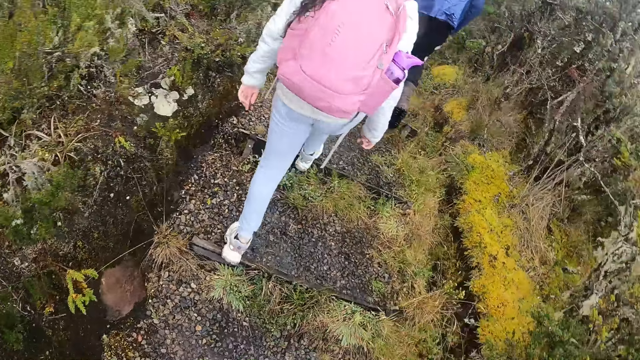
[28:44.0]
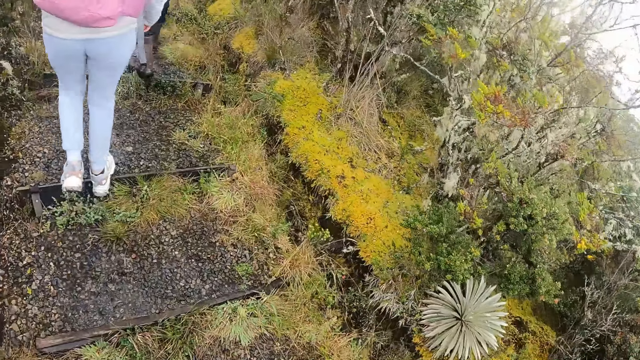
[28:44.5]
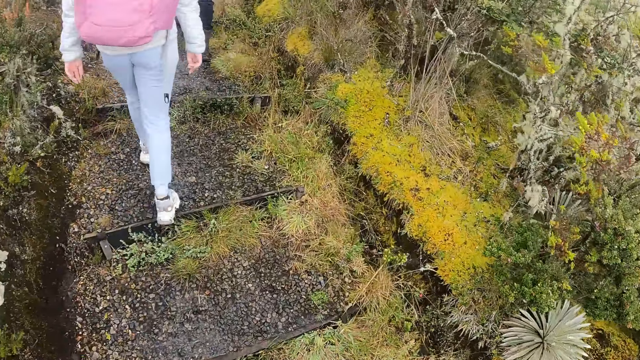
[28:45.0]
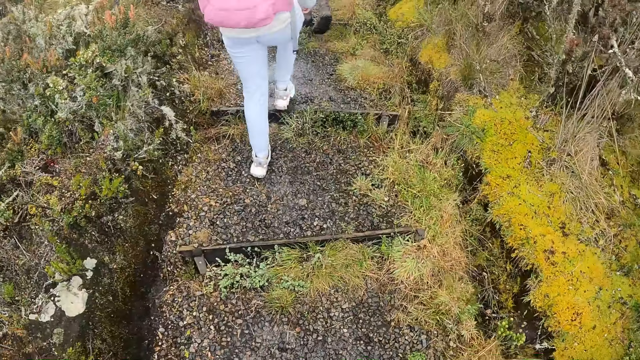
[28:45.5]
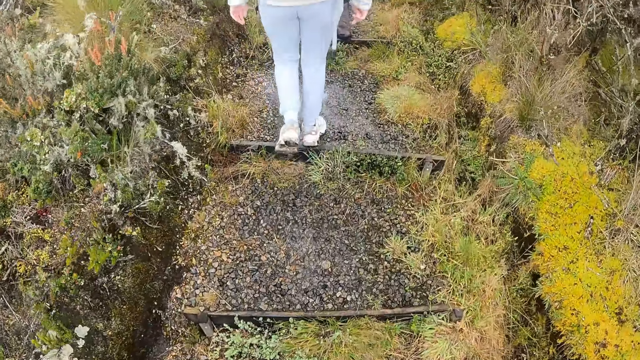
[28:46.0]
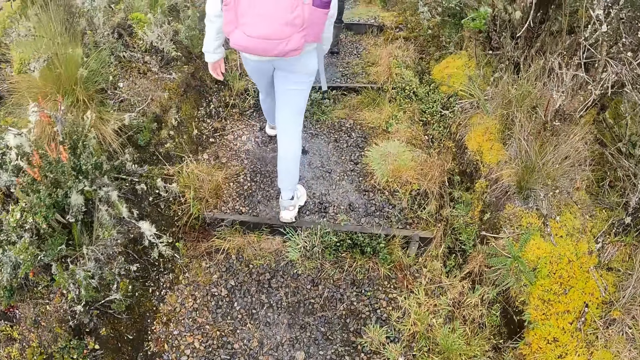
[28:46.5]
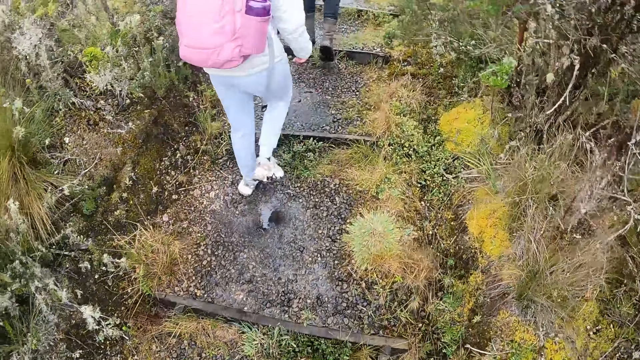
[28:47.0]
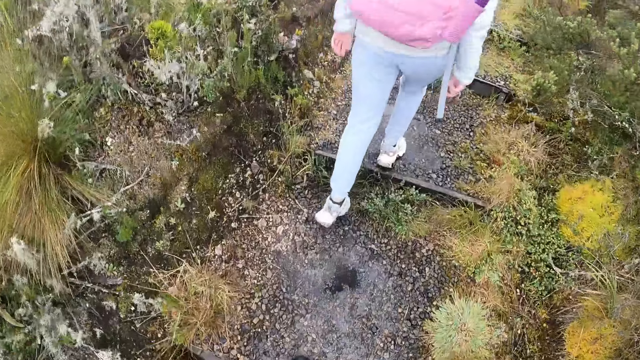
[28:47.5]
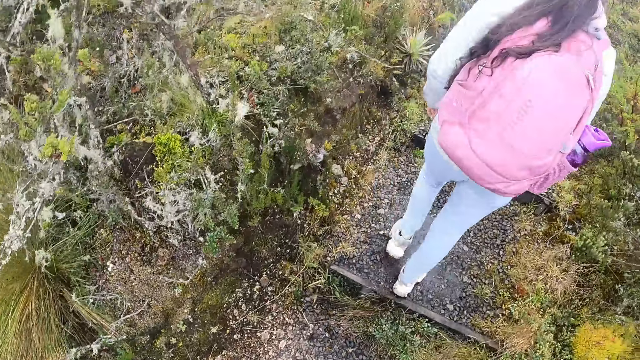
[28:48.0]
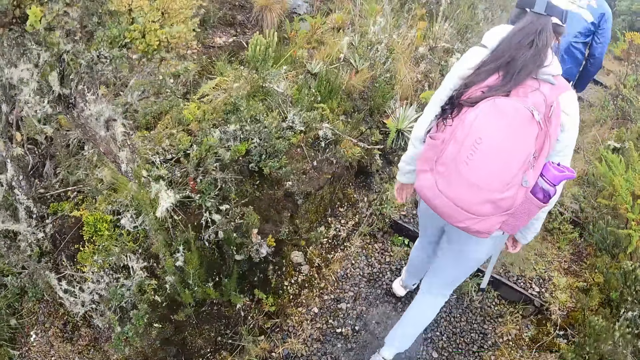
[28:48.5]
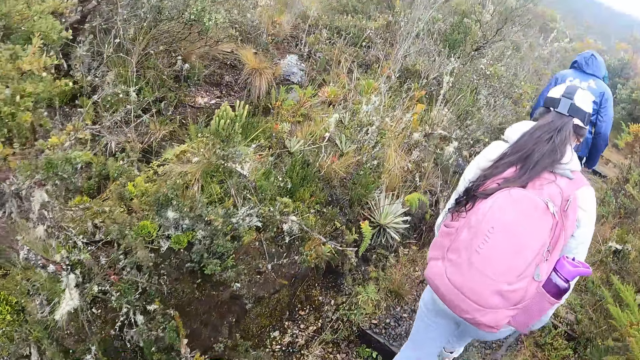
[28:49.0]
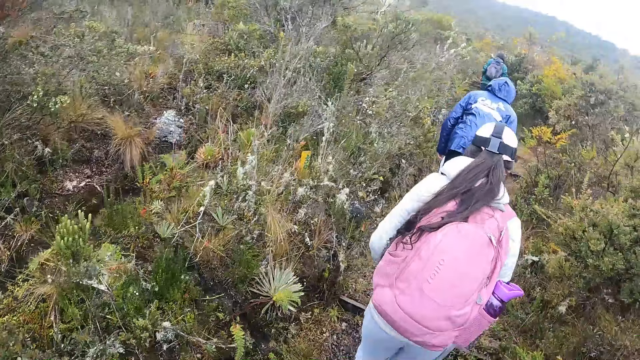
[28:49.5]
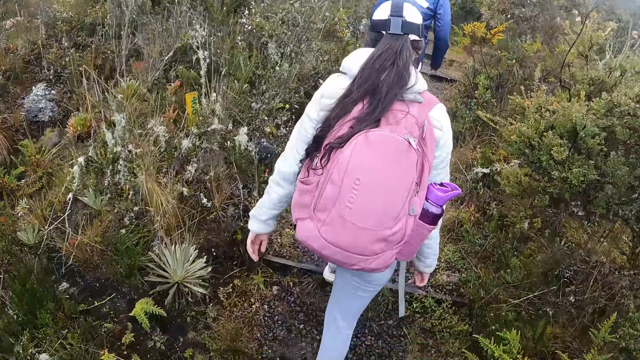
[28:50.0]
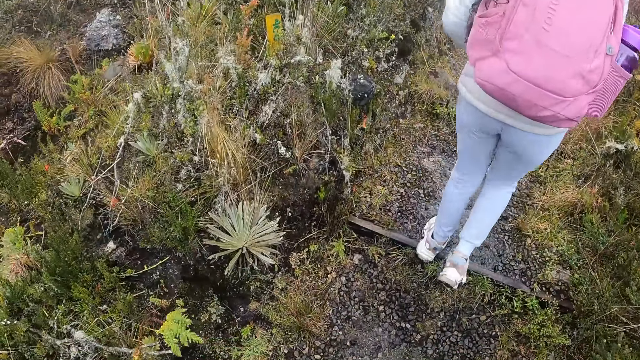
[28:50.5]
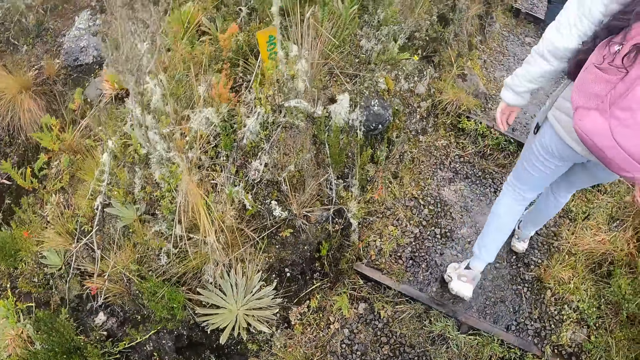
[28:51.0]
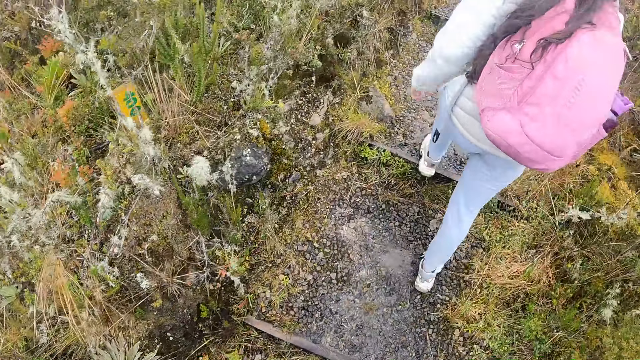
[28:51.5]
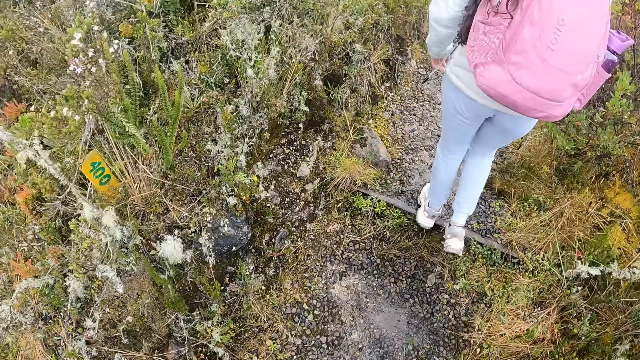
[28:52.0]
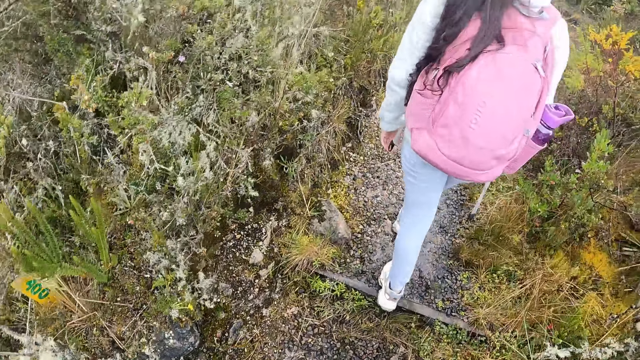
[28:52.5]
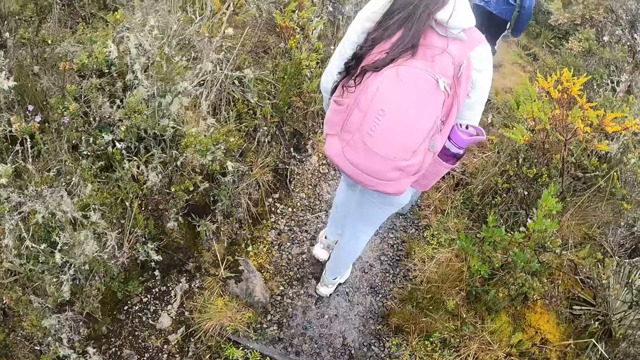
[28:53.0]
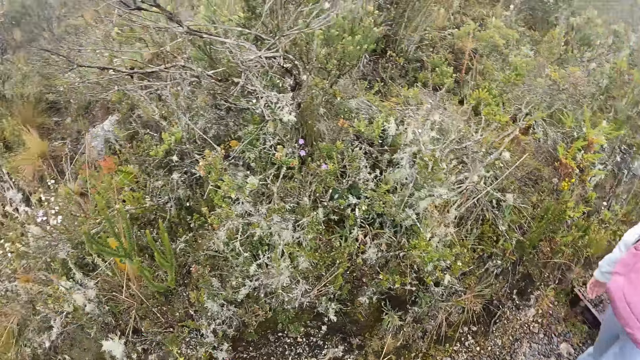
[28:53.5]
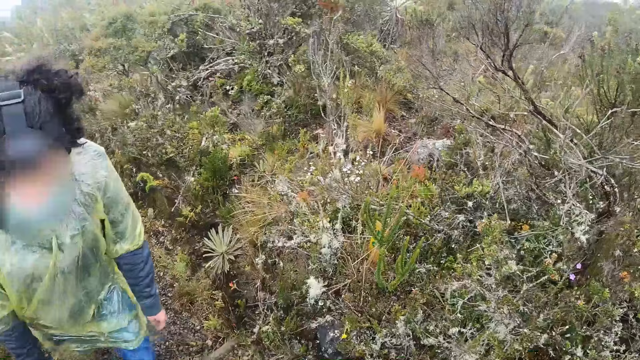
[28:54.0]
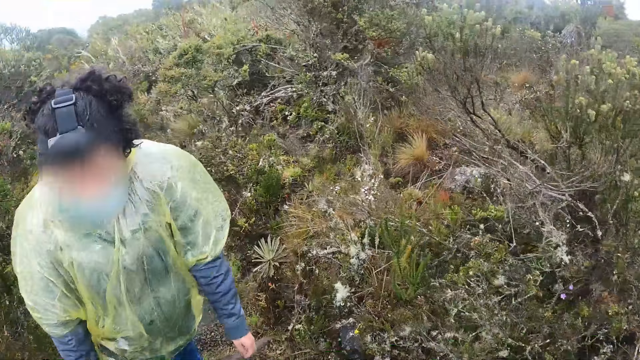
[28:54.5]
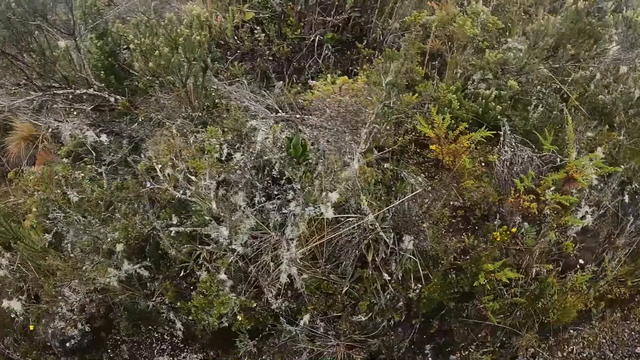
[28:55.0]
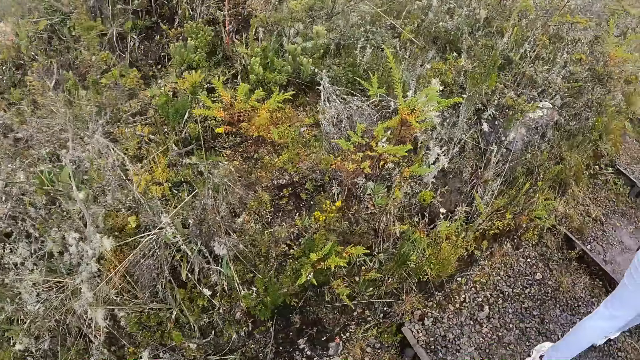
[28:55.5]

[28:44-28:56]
The camera wearer looks around. They hike the mountain.

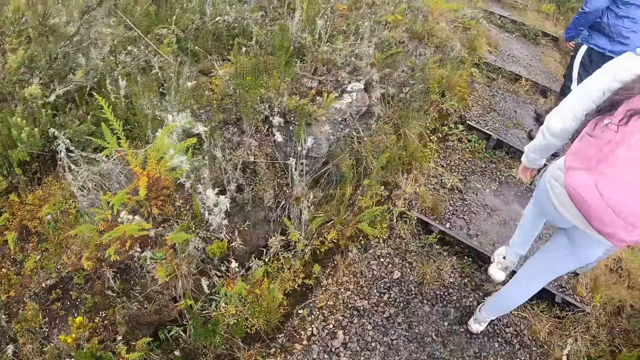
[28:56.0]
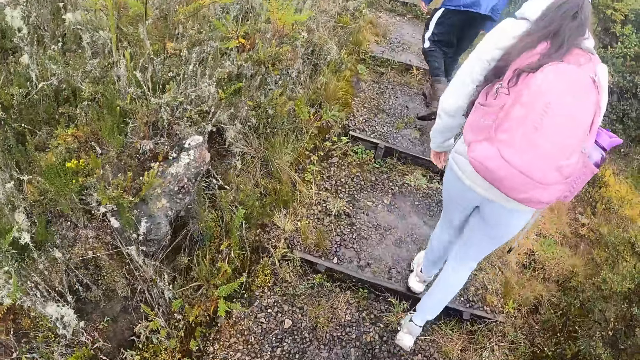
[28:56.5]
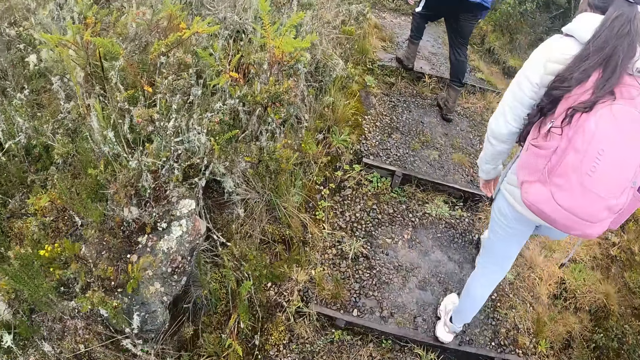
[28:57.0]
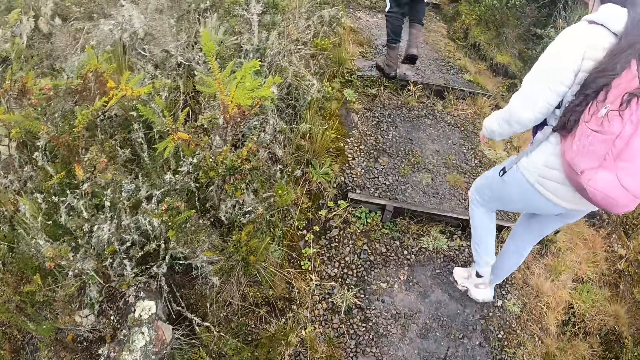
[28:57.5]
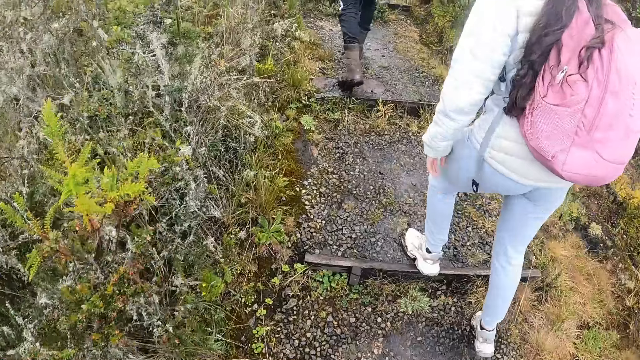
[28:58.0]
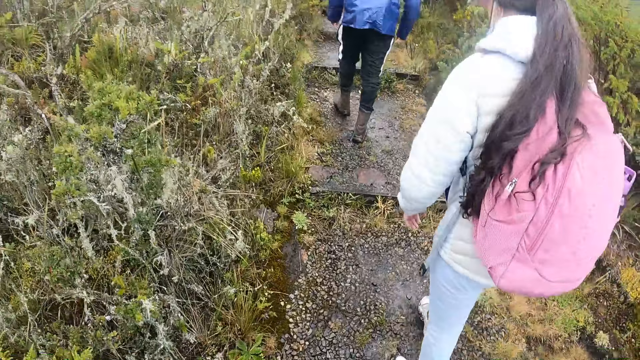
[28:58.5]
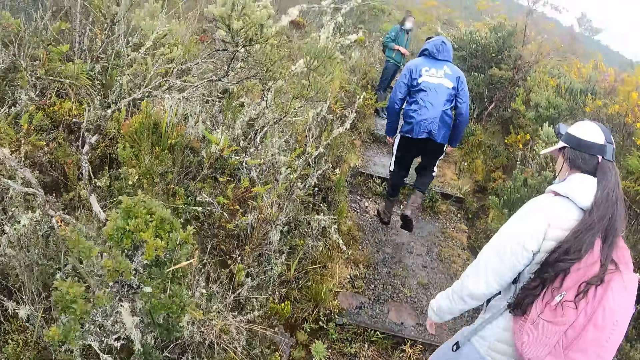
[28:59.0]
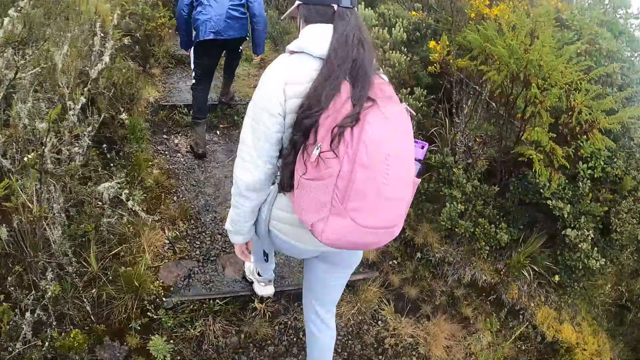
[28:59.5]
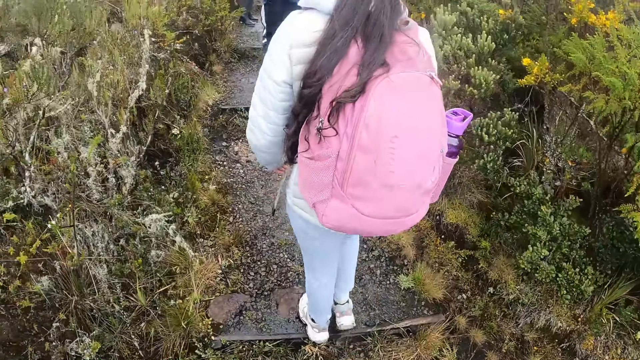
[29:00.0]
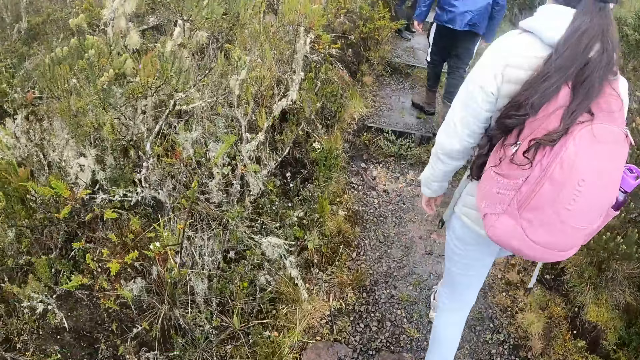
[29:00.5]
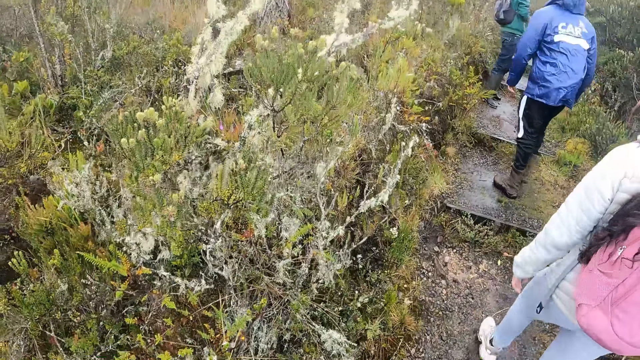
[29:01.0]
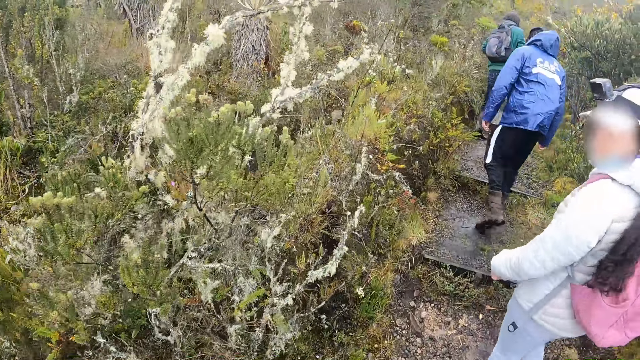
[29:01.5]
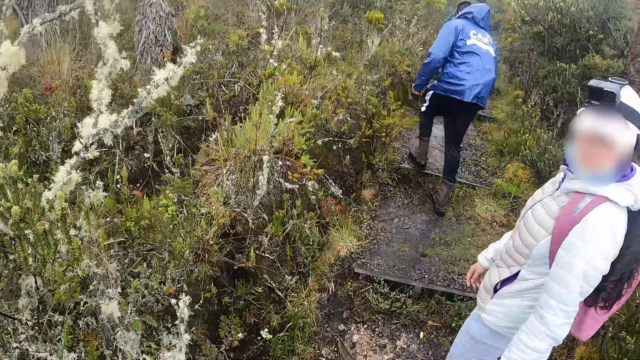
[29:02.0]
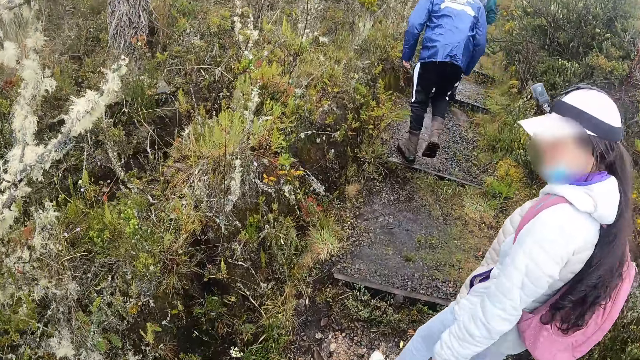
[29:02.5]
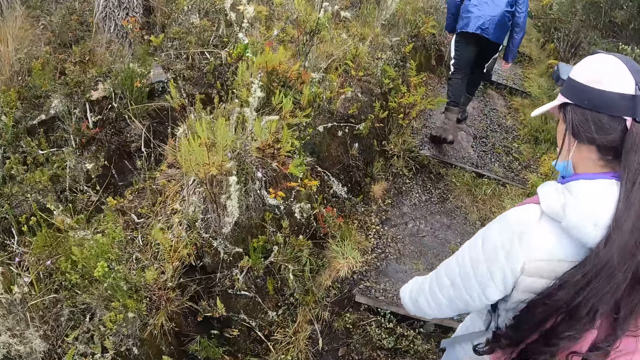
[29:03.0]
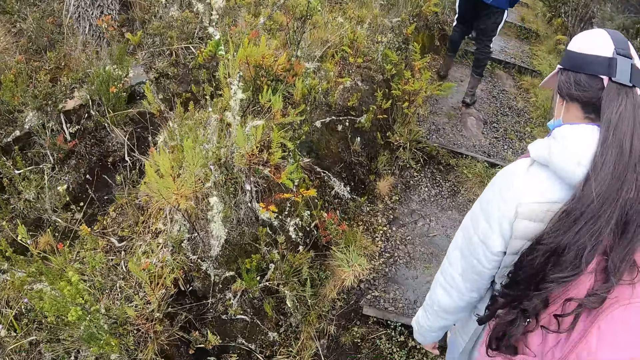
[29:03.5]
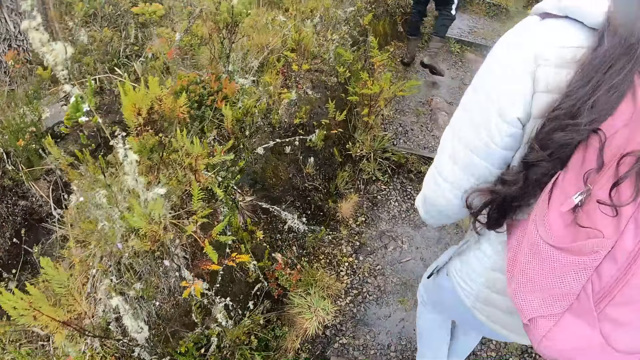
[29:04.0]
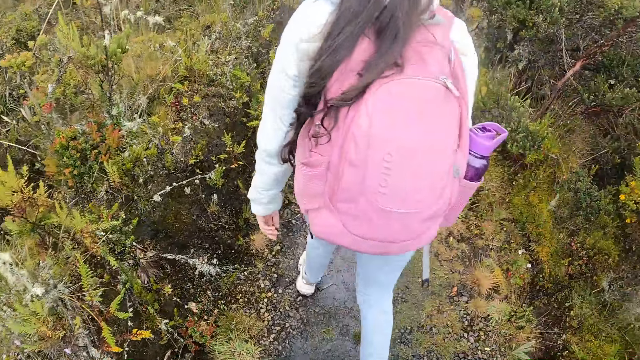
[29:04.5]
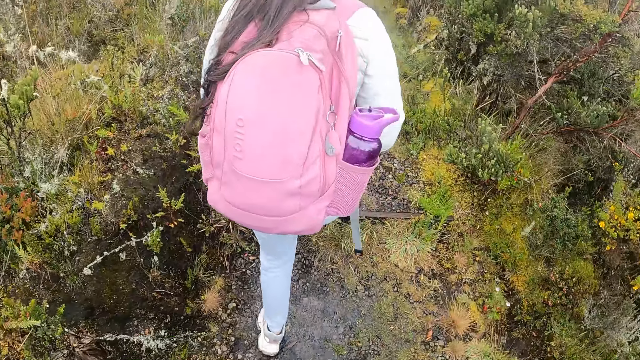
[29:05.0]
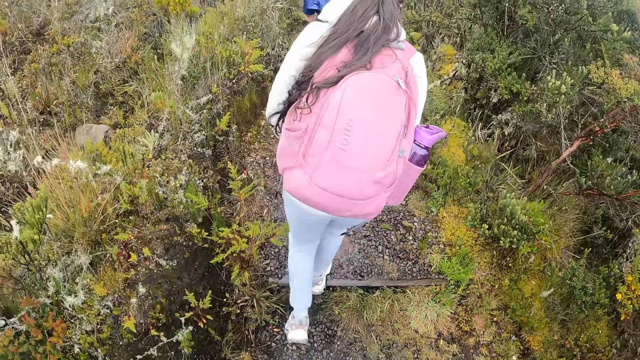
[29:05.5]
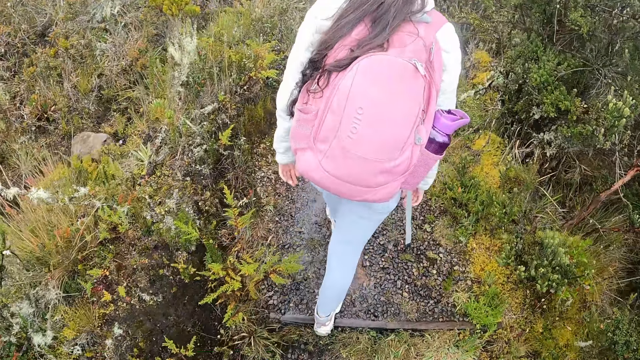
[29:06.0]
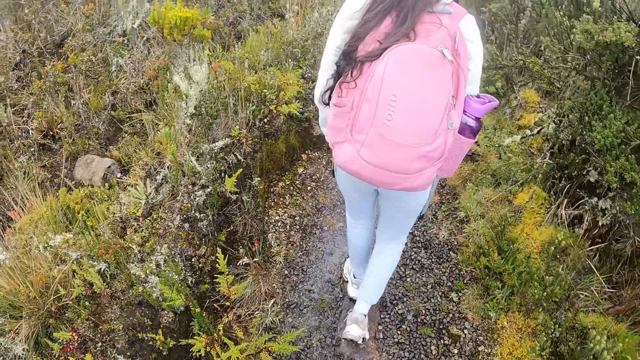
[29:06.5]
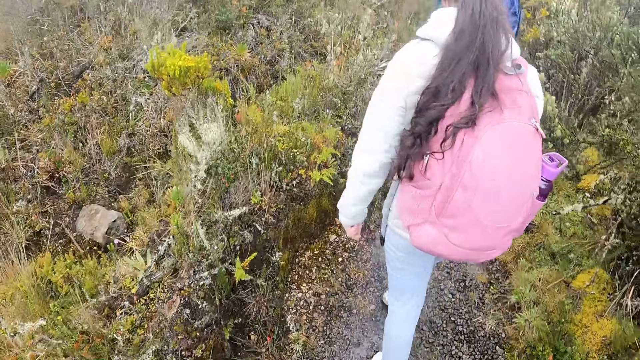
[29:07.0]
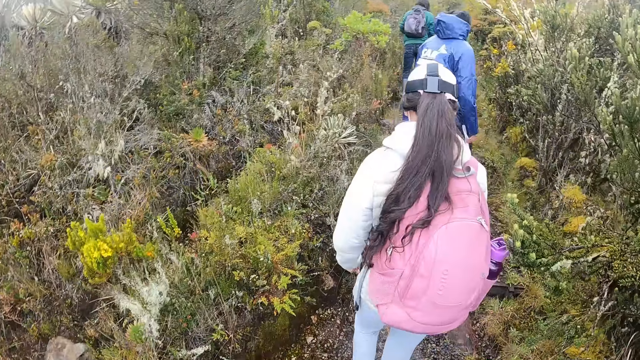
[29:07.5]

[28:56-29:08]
The camera wearer interacts with the woman. They hike the mountain.
